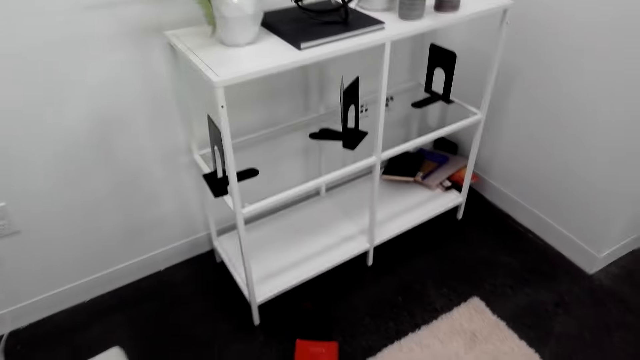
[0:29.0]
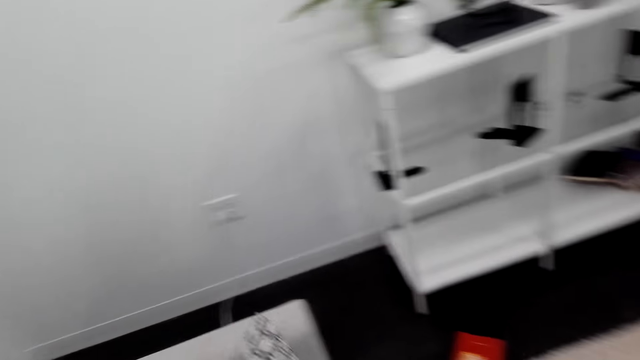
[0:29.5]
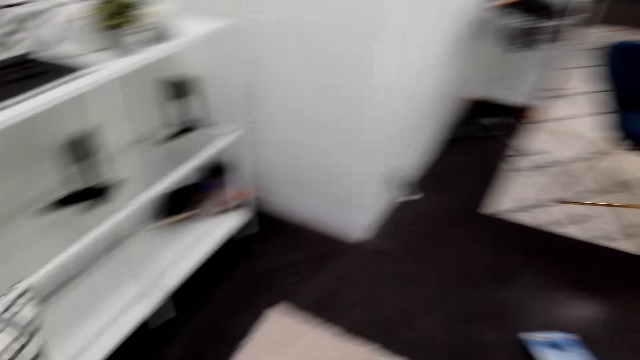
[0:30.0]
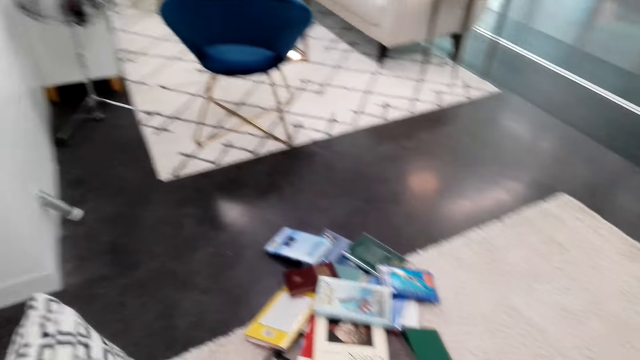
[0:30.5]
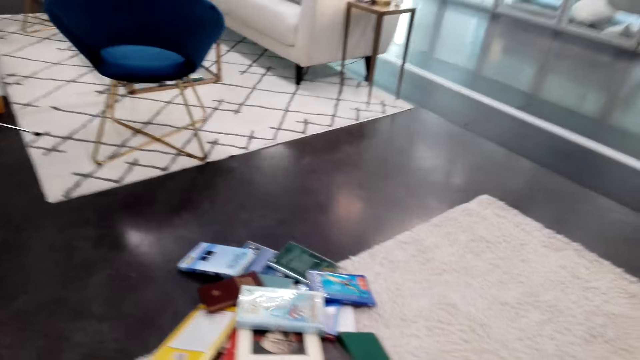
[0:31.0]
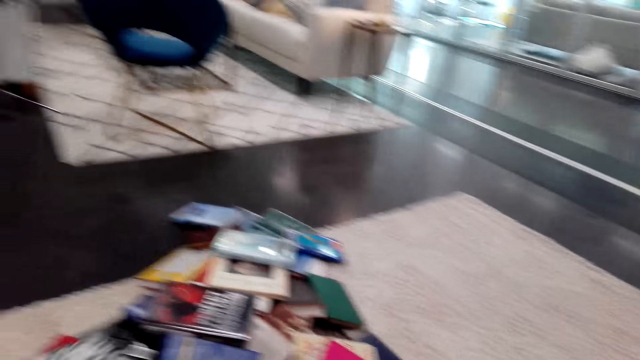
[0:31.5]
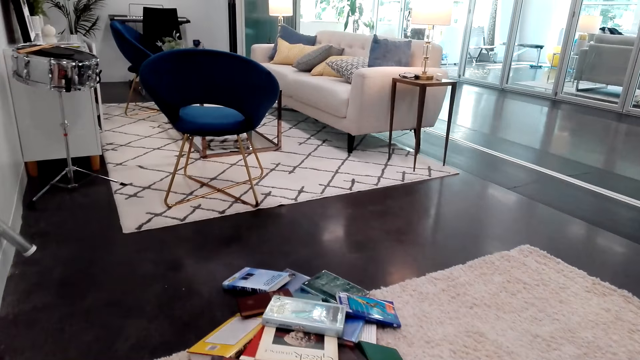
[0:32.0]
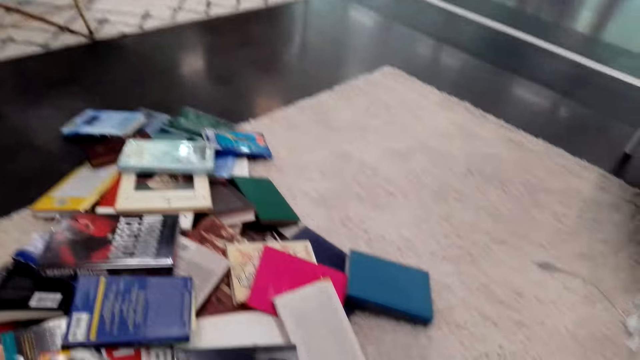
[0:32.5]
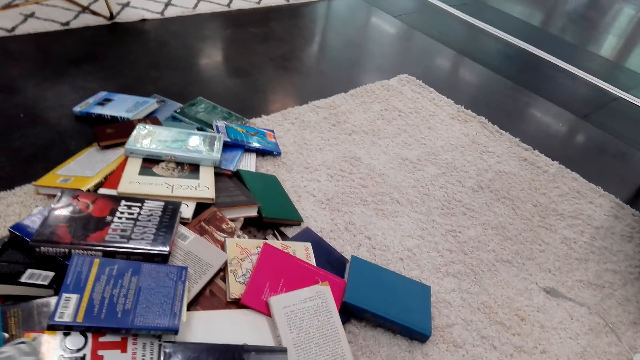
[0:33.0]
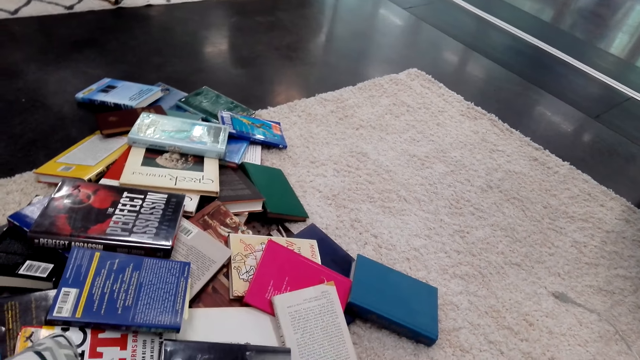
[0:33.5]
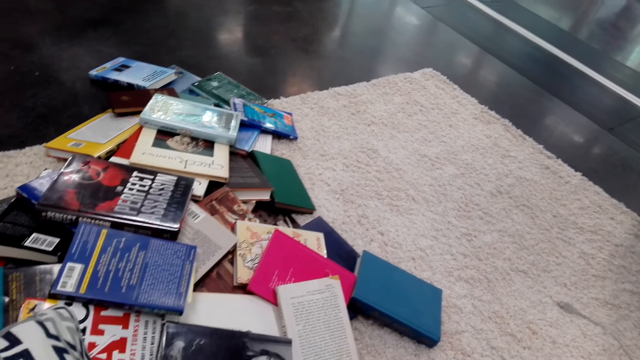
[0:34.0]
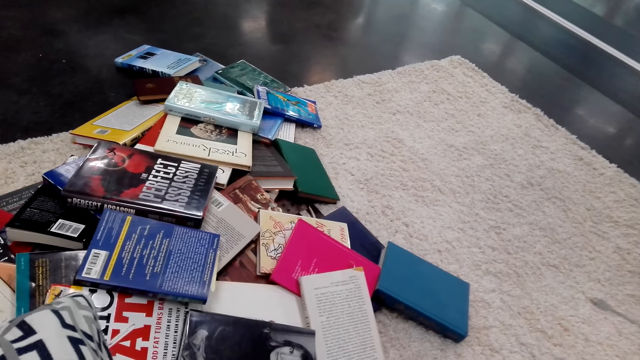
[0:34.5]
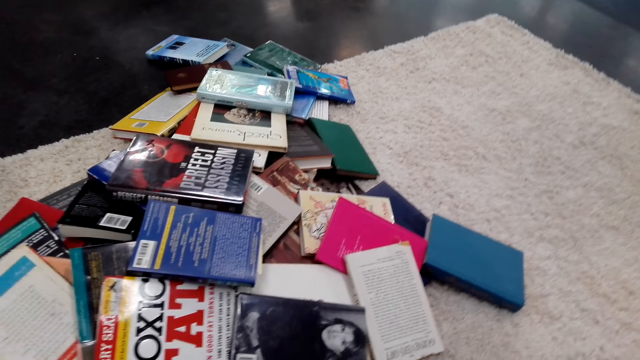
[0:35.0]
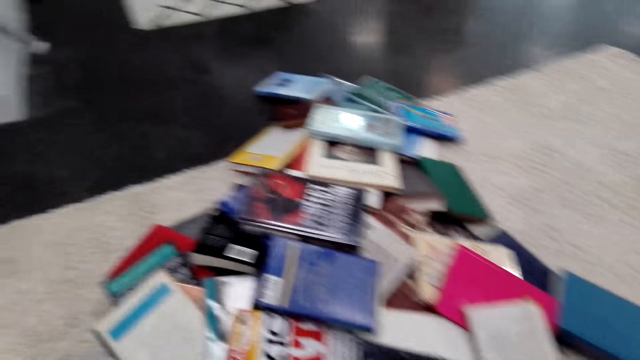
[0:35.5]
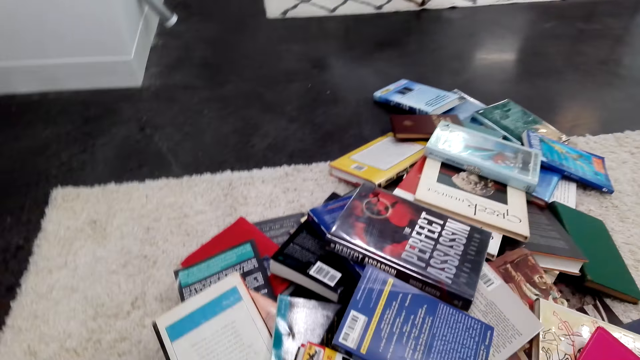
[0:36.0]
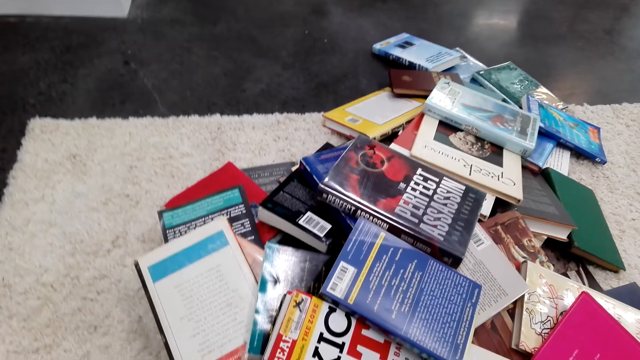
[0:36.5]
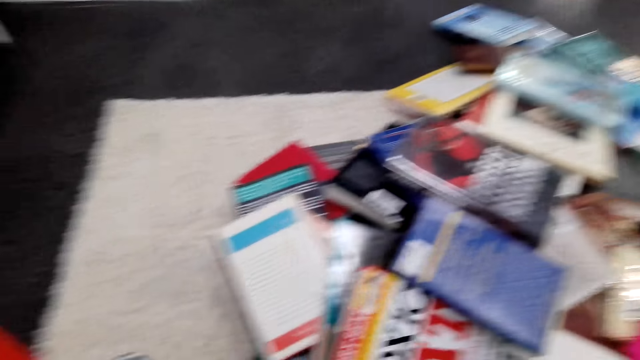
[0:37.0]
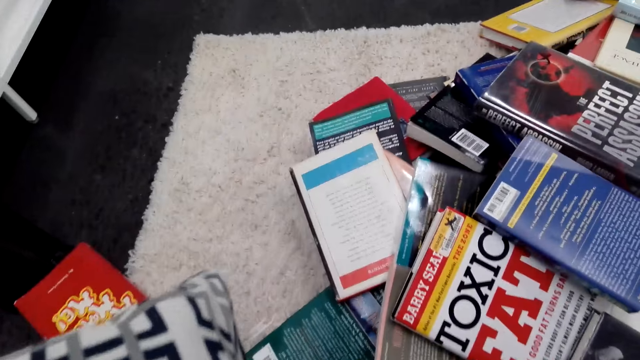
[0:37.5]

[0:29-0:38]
The camera wearer picks up a pillow. They hold the pillow. They sit on a chair. They look around the floor. They sit near books.

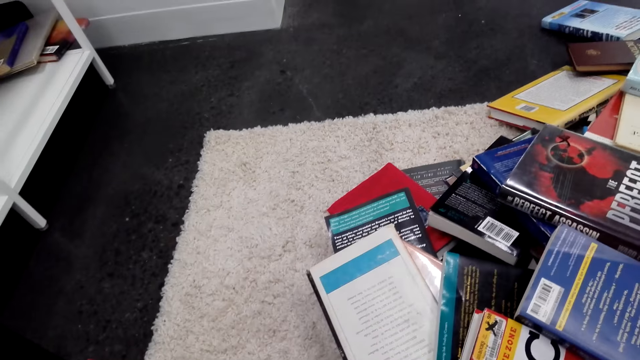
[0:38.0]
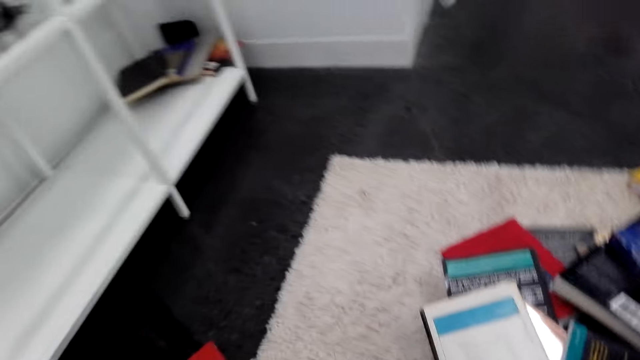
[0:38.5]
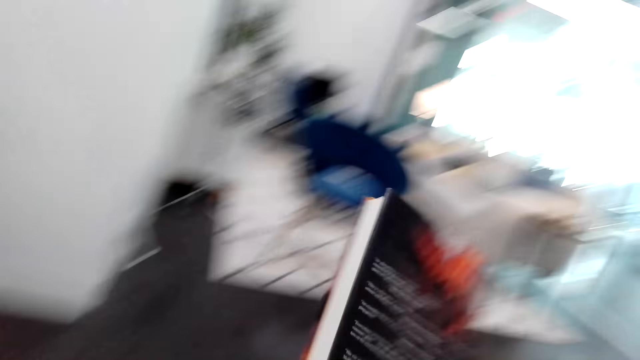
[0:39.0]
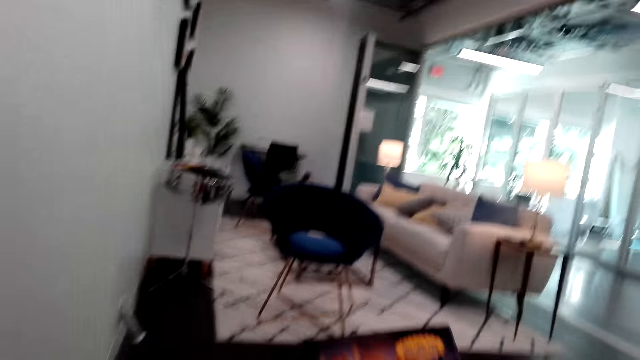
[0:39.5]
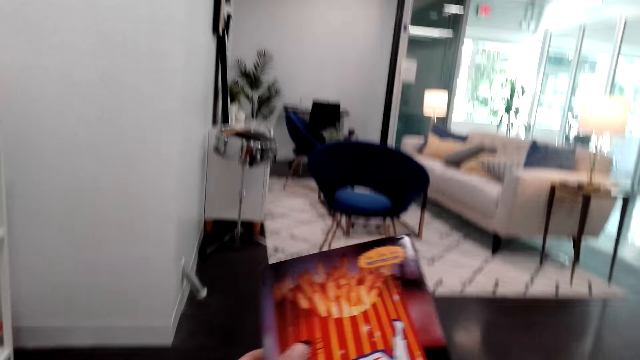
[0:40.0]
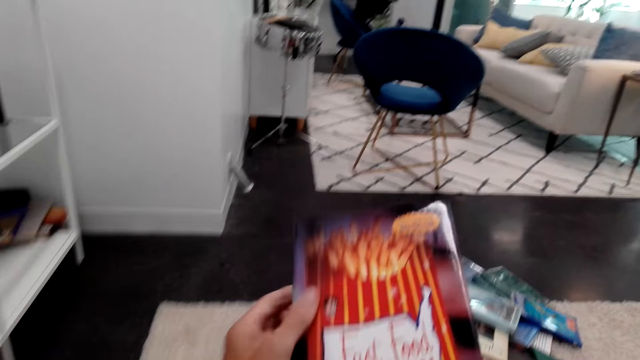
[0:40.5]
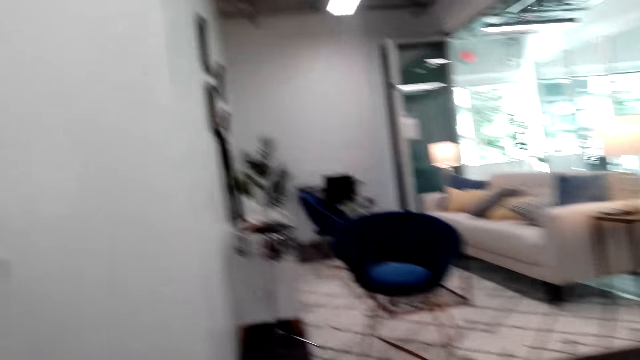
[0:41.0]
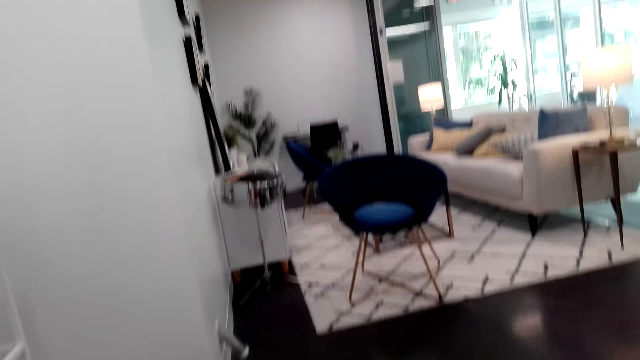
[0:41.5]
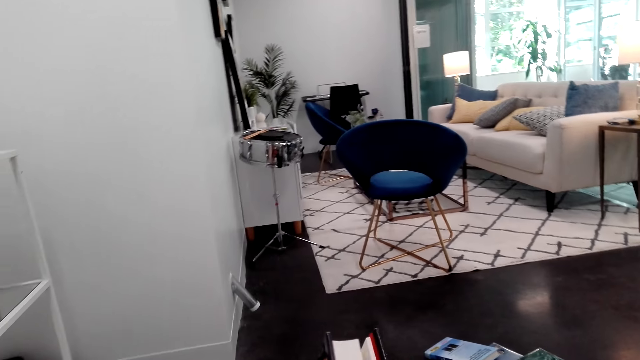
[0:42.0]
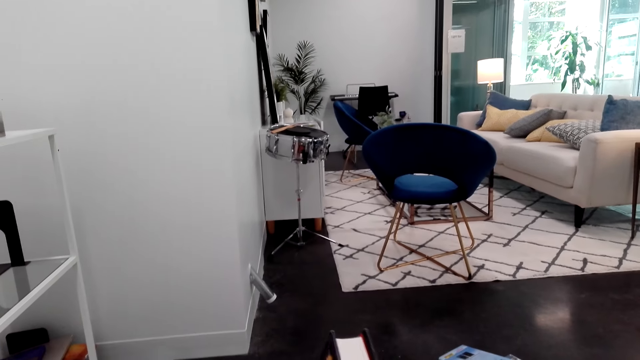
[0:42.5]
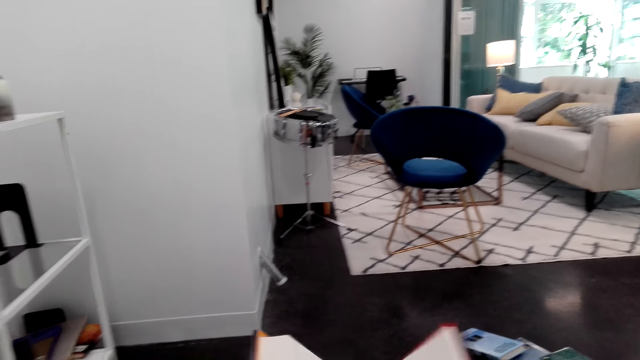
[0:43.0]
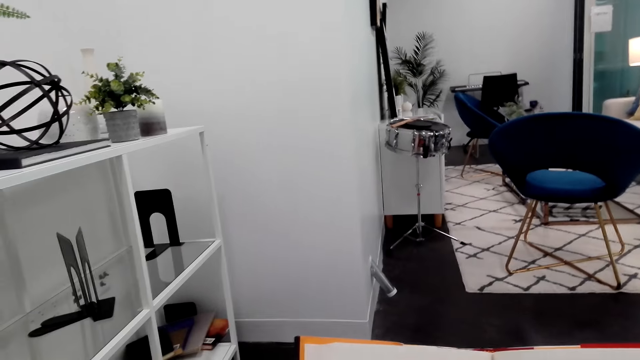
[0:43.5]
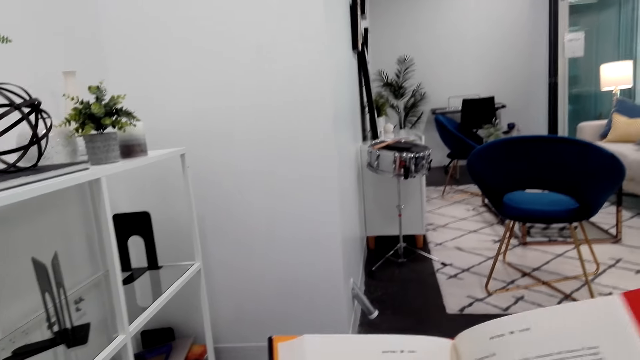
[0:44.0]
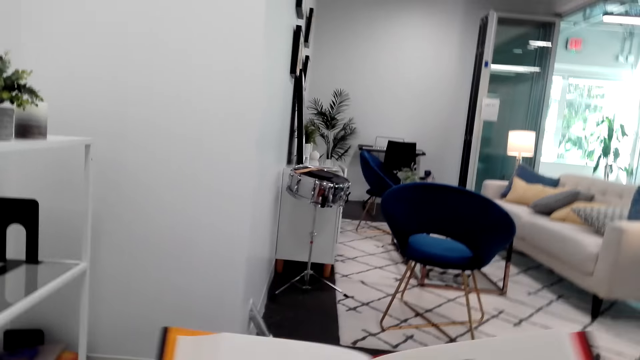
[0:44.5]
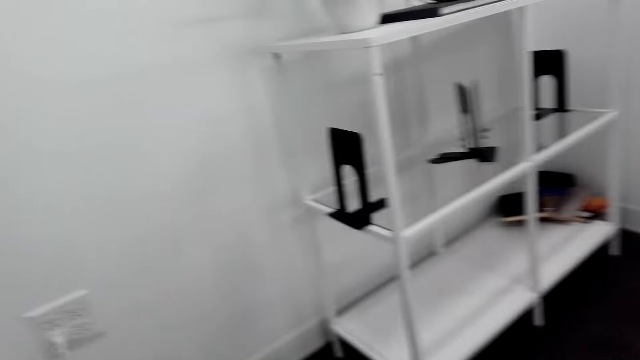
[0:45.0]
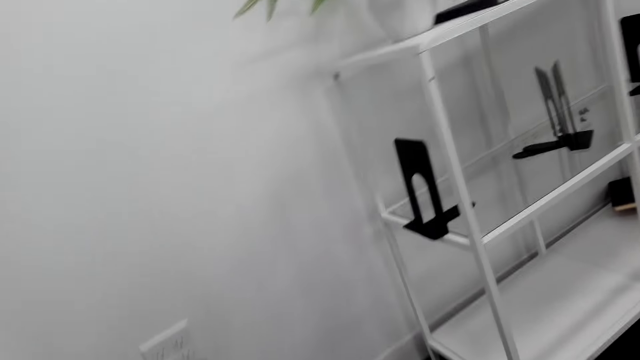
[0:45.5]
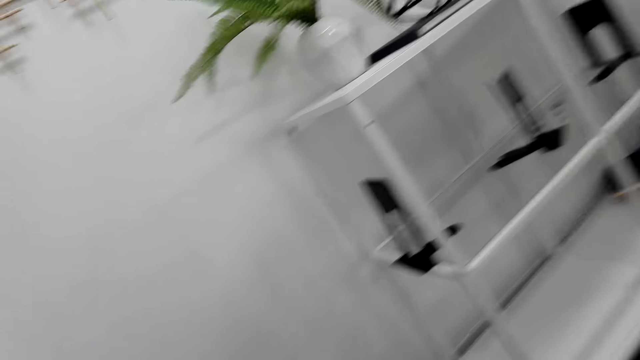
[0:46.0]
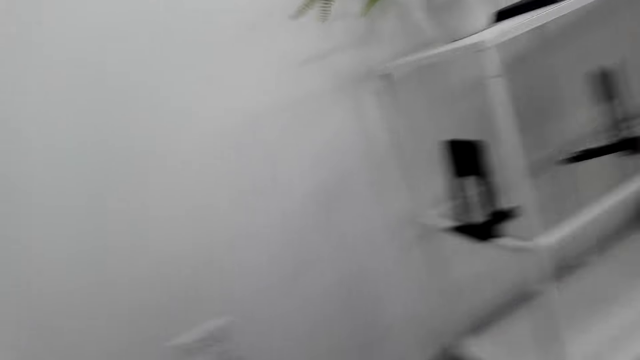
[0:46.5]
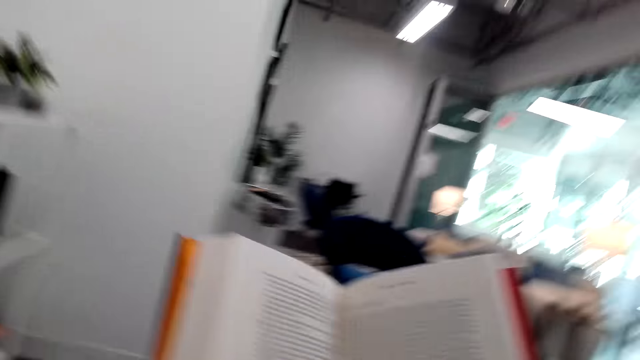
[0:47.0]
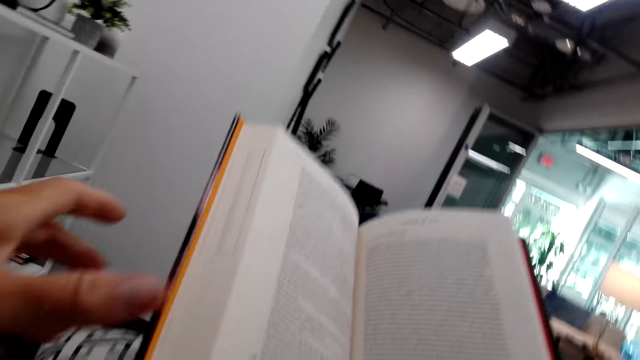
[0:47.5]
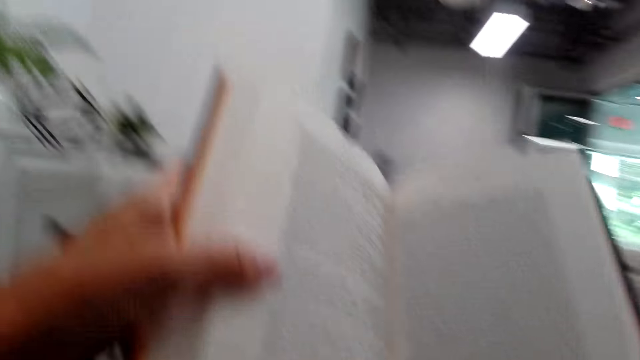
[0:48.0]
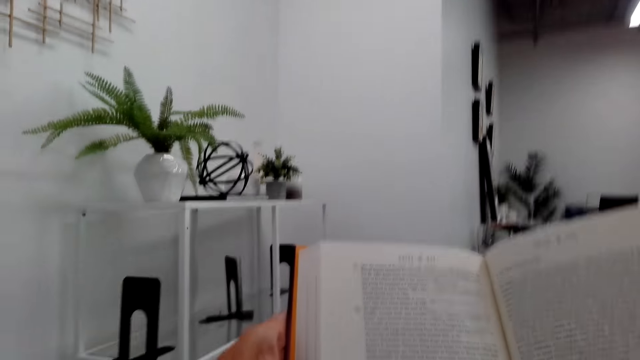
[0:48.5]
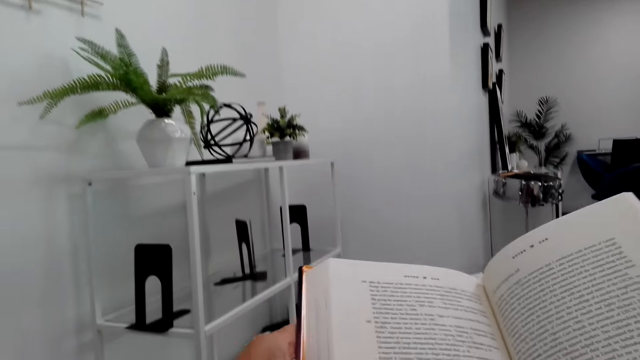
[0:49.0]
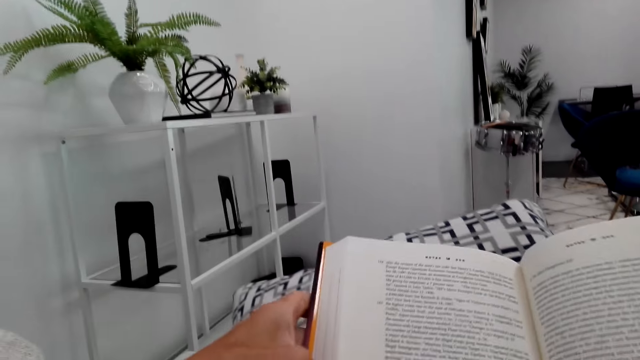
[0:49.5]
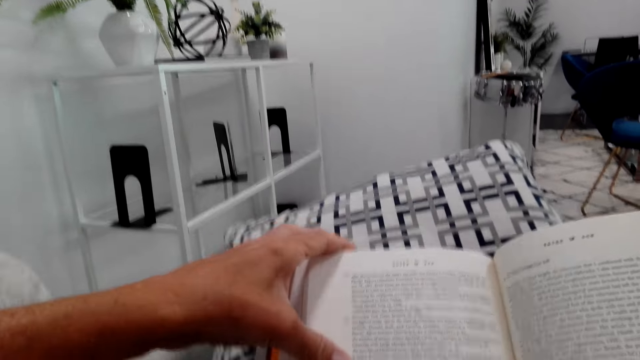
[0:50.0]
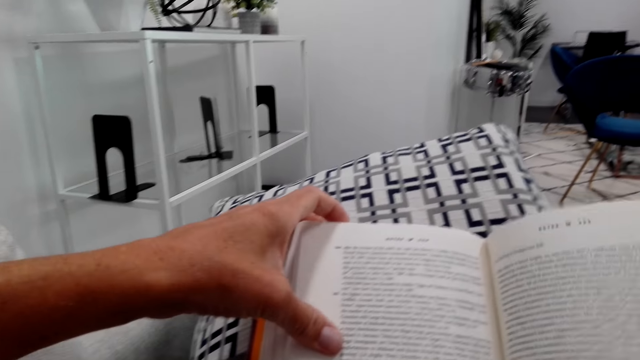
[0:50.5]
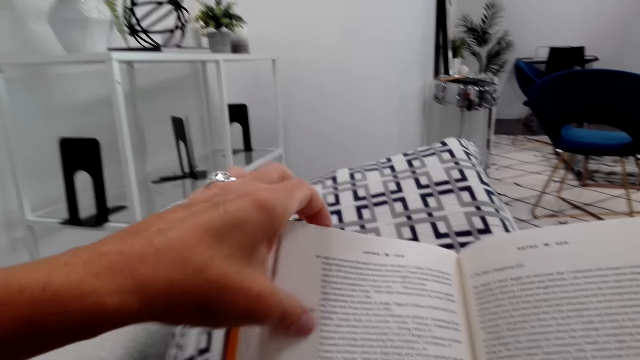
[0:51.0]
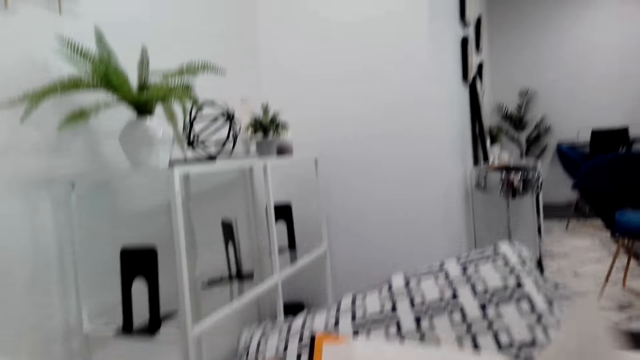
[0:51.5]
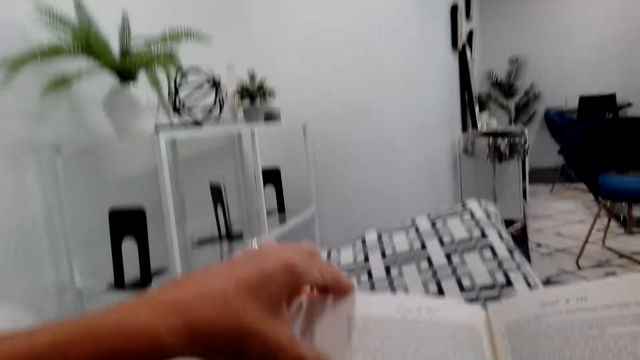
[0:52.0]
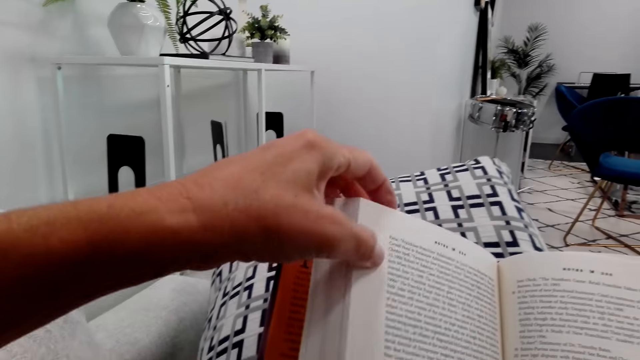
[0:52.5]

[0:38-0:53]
The camera wearer picks up a novel or book. They hold the book. They check the novel. They open the novel. They look around the house. They read the novel. They hold the book high. They flip pages of the book.
